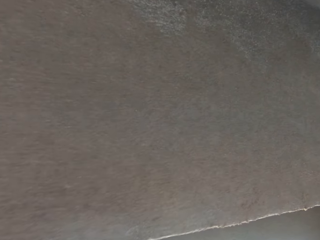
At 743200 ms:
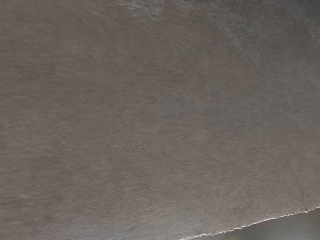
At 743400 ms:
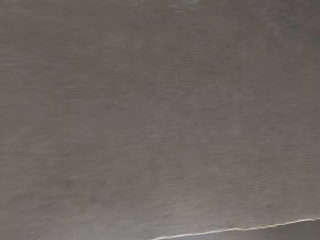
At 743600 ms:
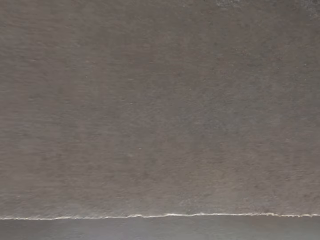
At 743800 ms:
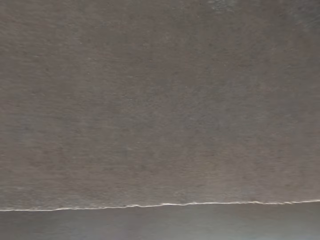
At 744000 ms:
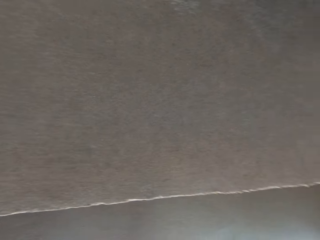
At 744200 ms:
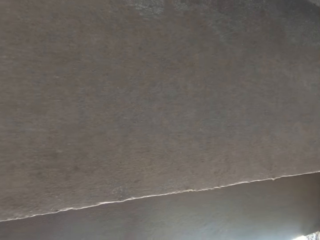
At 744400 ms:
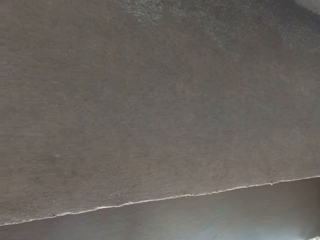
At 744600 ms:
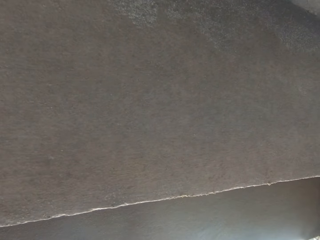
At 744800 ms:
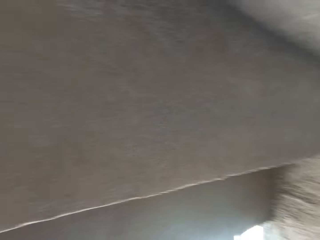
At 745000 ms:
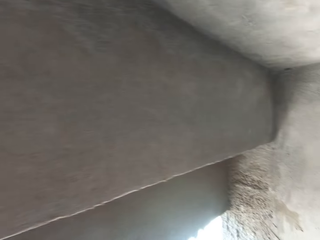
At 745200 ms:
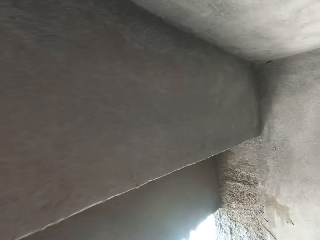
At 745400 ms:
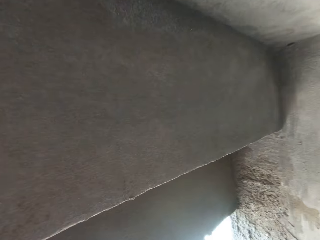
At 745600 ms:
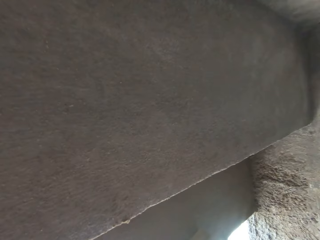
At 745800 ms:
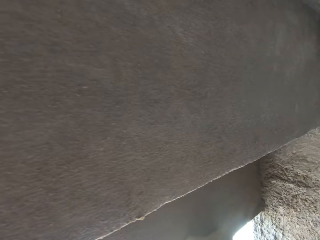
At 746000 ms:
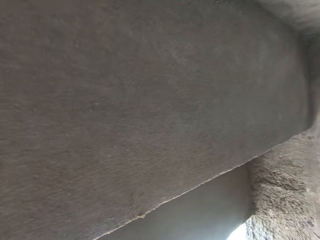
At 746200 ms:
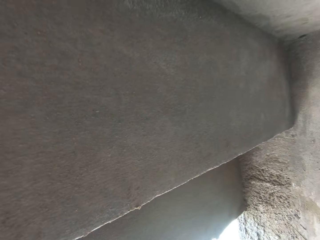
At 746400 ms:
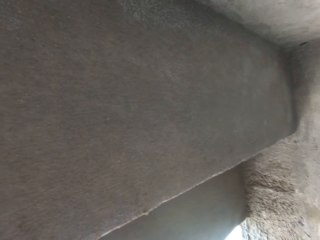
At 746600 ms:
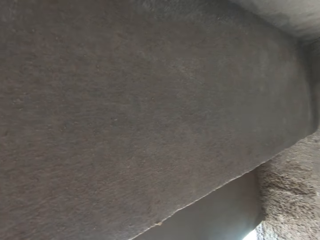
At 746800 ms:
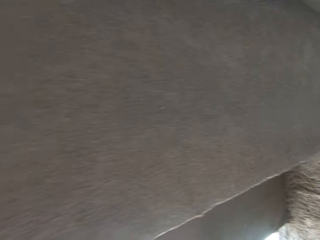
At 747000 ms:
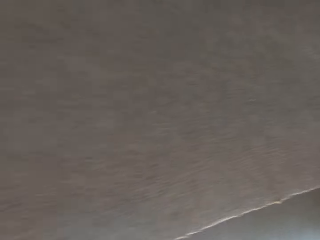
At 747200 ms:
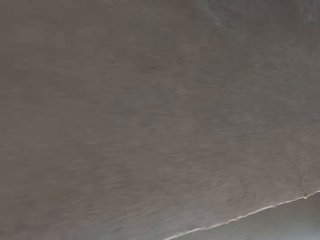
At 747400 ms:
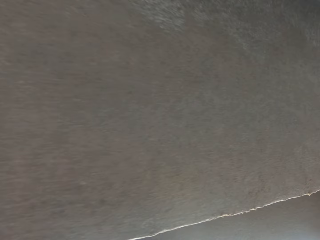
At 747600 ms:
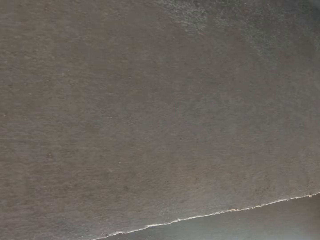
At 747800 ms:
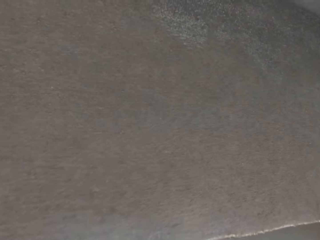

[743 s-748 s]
The camera wearer rubs the wall with the foam in his right hand.

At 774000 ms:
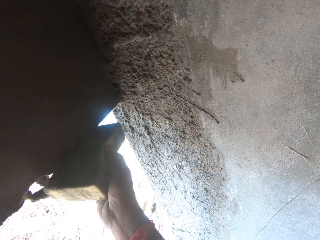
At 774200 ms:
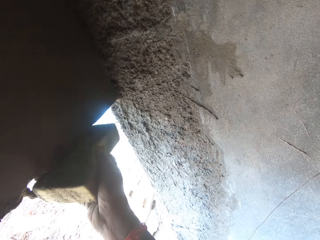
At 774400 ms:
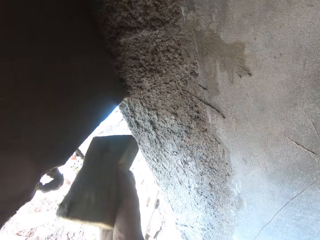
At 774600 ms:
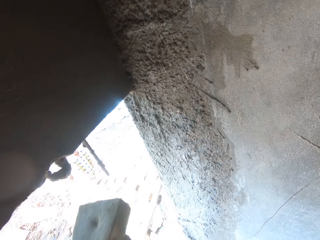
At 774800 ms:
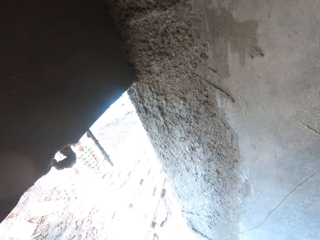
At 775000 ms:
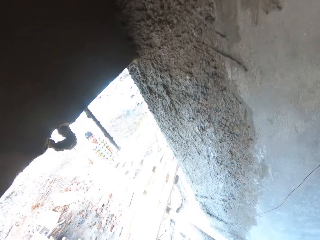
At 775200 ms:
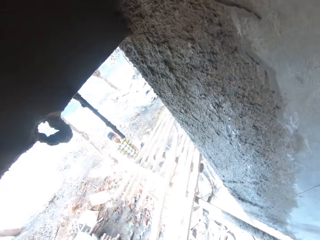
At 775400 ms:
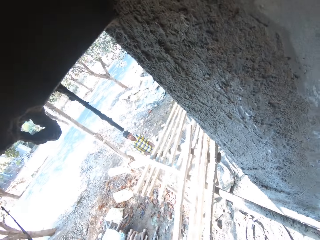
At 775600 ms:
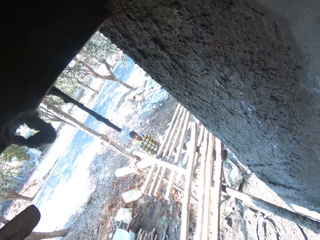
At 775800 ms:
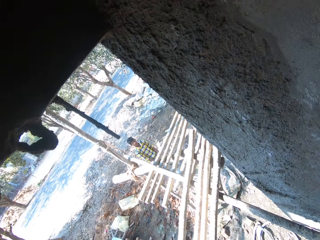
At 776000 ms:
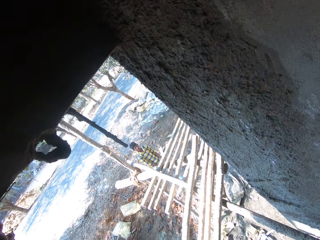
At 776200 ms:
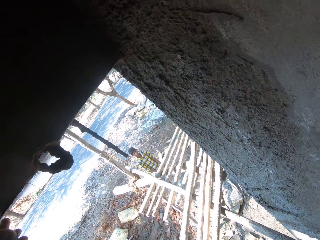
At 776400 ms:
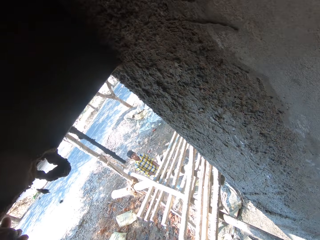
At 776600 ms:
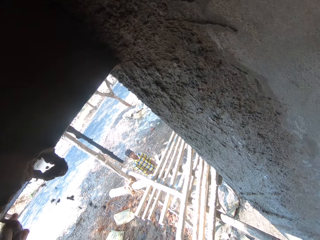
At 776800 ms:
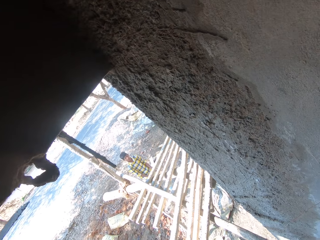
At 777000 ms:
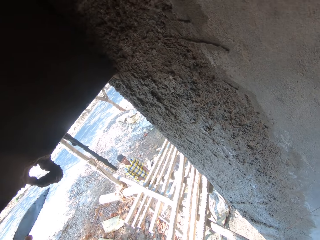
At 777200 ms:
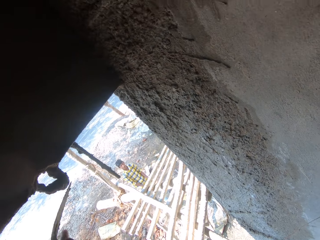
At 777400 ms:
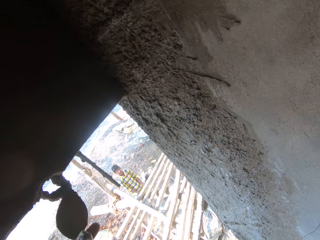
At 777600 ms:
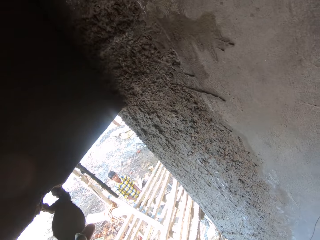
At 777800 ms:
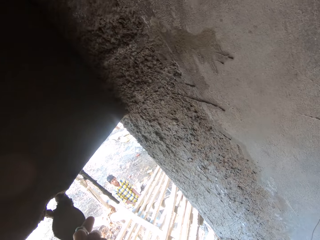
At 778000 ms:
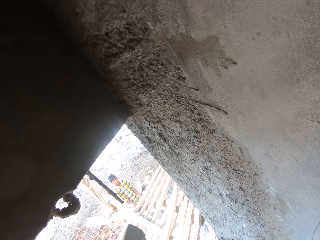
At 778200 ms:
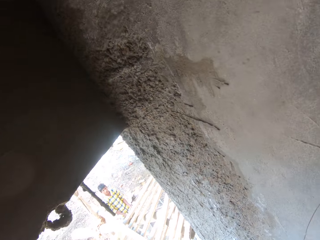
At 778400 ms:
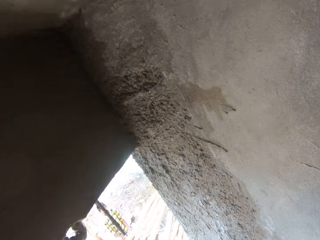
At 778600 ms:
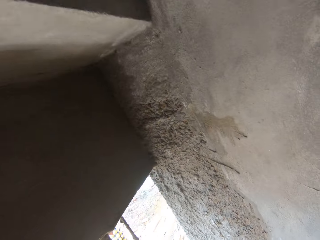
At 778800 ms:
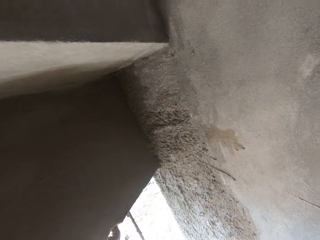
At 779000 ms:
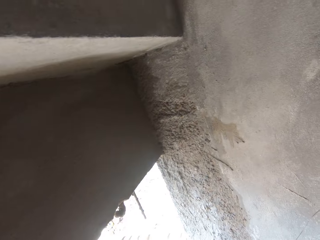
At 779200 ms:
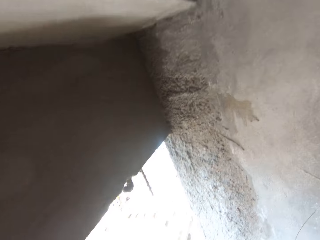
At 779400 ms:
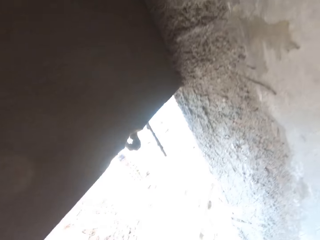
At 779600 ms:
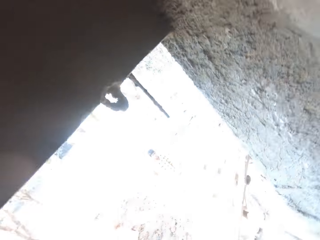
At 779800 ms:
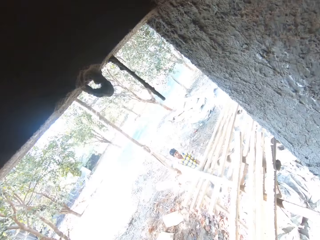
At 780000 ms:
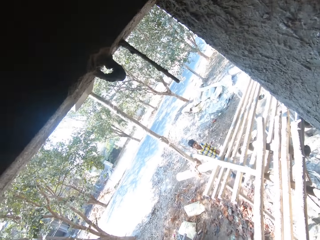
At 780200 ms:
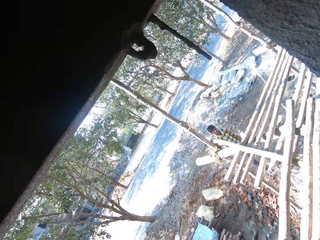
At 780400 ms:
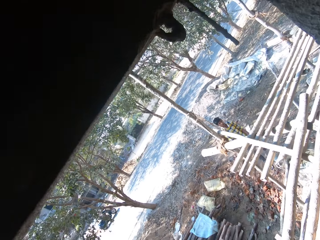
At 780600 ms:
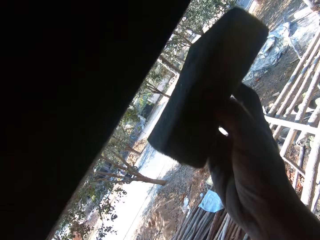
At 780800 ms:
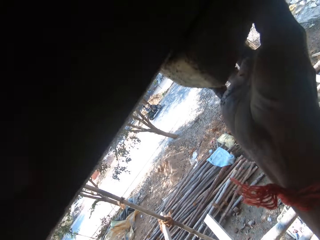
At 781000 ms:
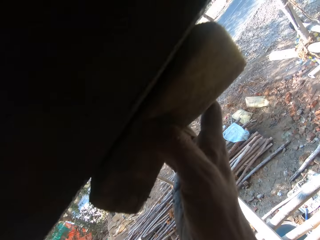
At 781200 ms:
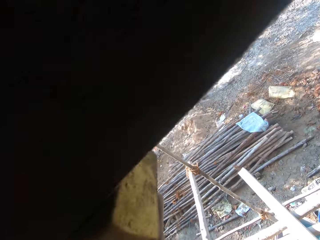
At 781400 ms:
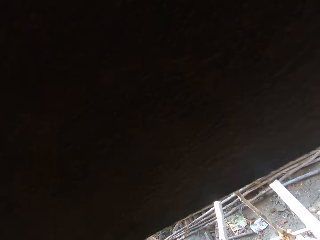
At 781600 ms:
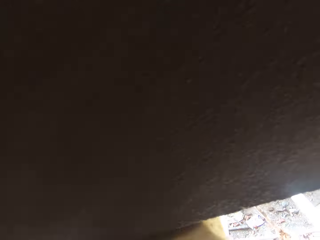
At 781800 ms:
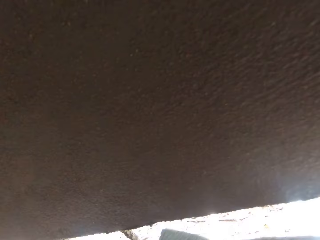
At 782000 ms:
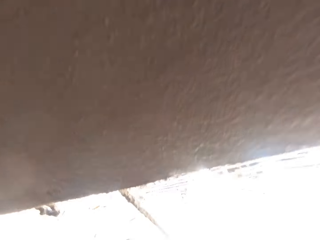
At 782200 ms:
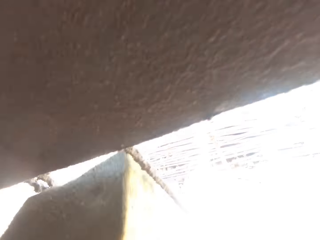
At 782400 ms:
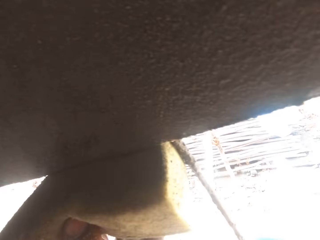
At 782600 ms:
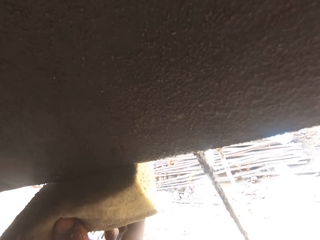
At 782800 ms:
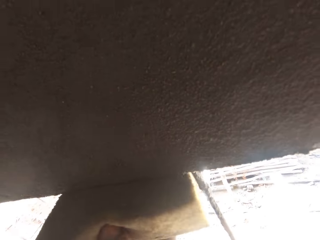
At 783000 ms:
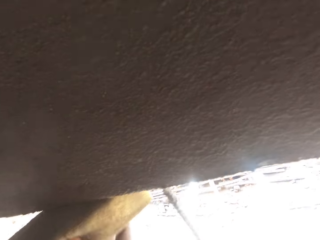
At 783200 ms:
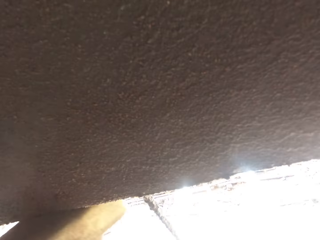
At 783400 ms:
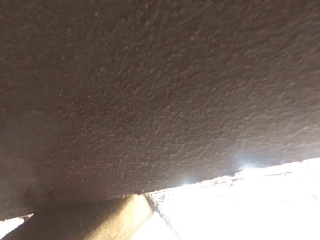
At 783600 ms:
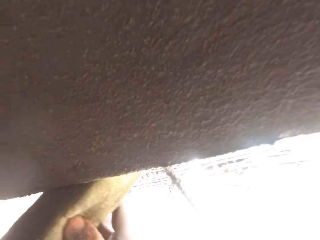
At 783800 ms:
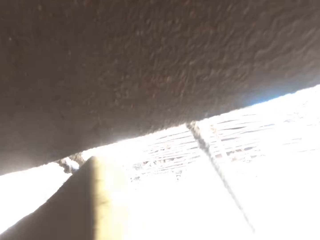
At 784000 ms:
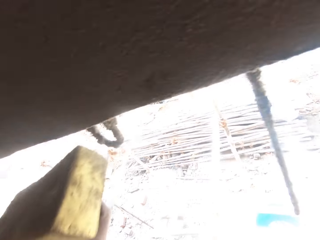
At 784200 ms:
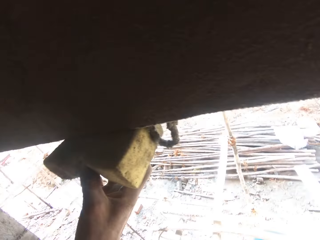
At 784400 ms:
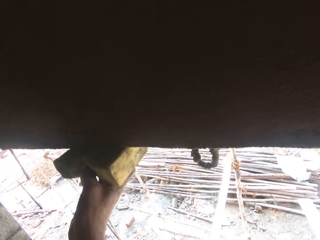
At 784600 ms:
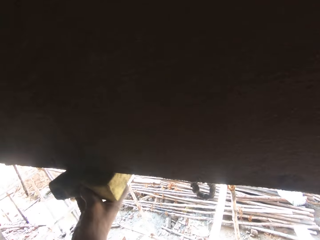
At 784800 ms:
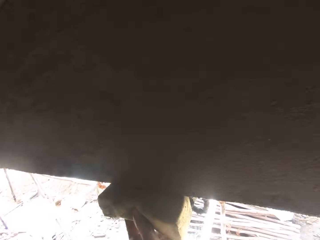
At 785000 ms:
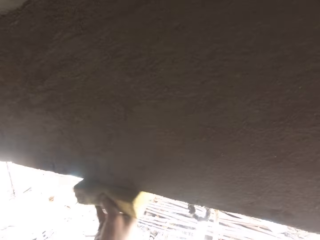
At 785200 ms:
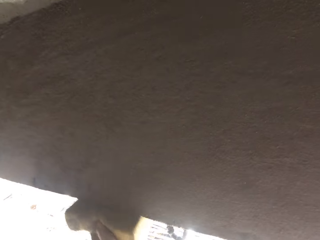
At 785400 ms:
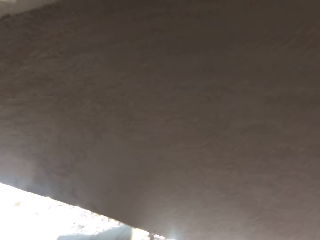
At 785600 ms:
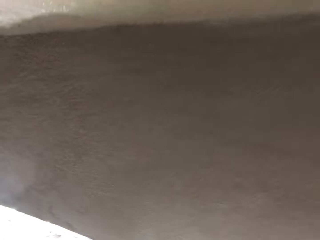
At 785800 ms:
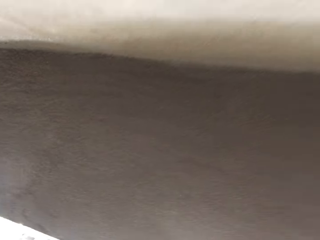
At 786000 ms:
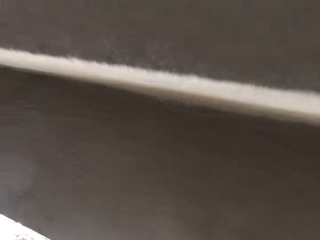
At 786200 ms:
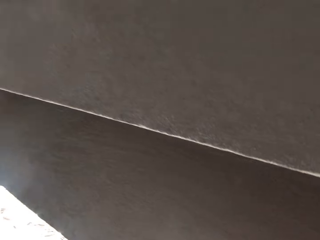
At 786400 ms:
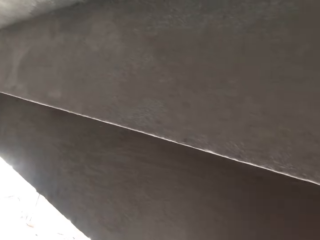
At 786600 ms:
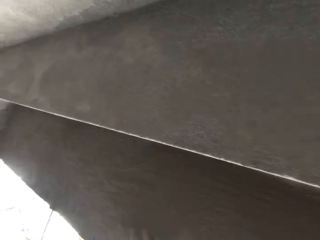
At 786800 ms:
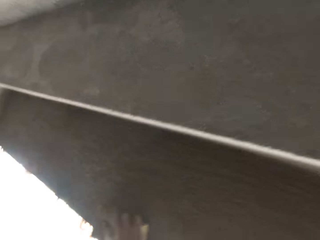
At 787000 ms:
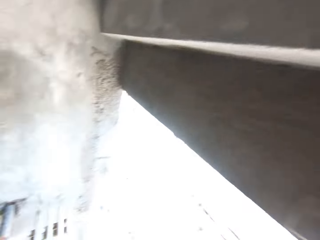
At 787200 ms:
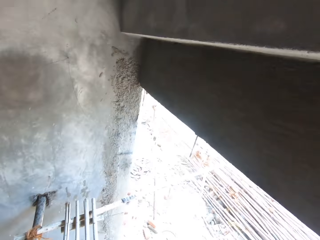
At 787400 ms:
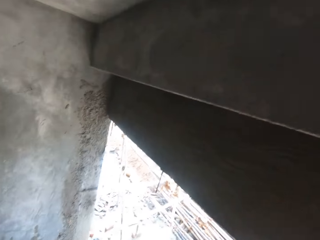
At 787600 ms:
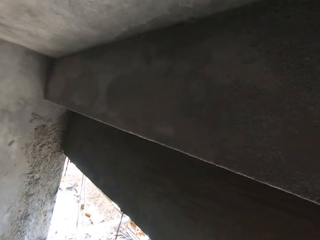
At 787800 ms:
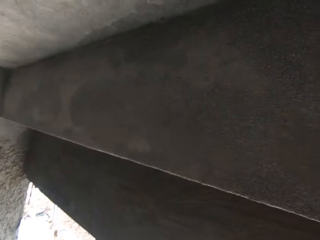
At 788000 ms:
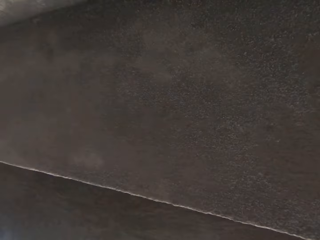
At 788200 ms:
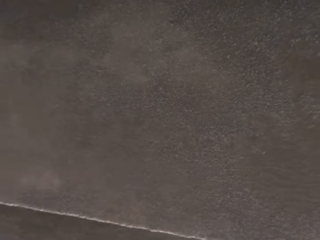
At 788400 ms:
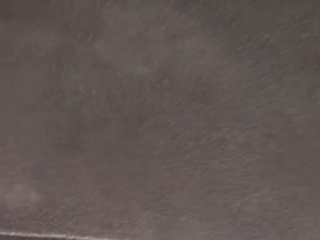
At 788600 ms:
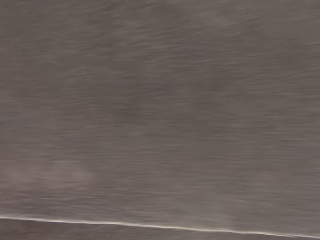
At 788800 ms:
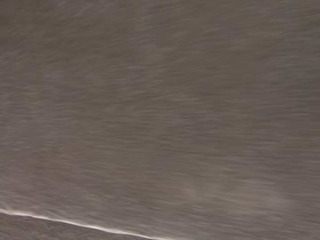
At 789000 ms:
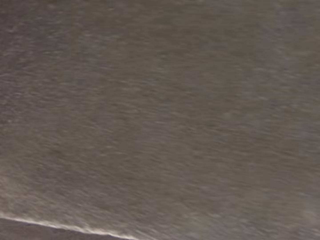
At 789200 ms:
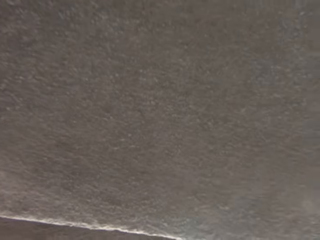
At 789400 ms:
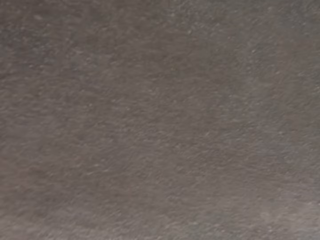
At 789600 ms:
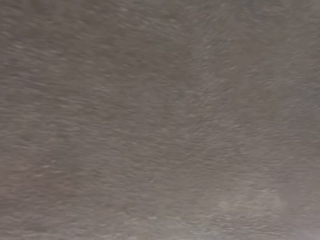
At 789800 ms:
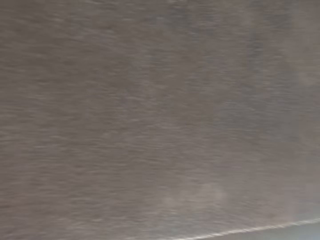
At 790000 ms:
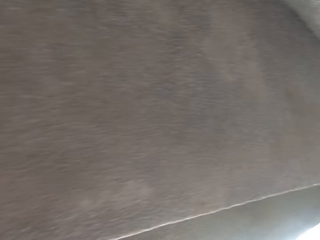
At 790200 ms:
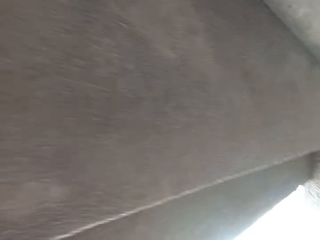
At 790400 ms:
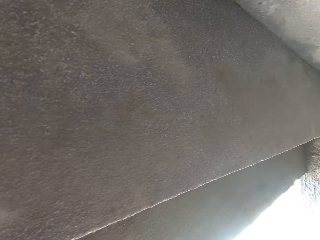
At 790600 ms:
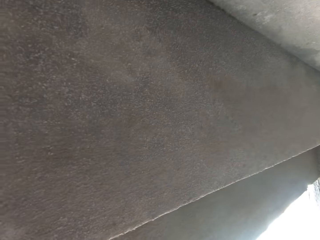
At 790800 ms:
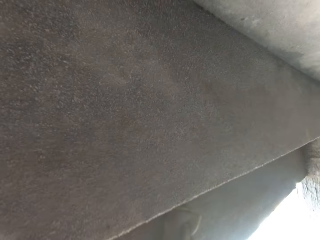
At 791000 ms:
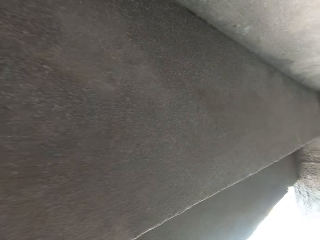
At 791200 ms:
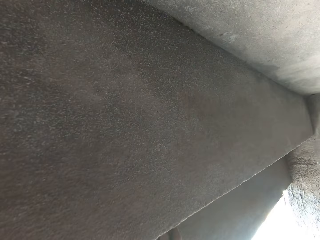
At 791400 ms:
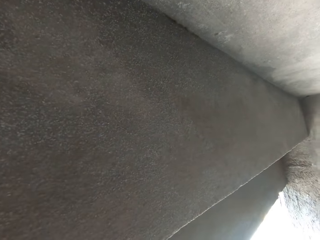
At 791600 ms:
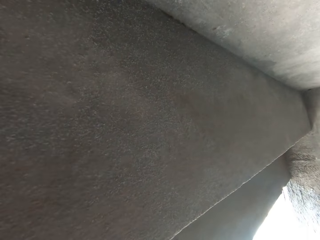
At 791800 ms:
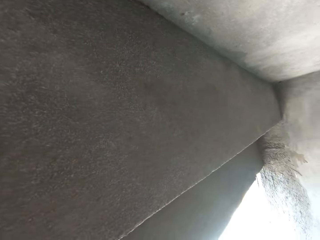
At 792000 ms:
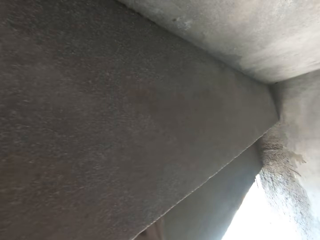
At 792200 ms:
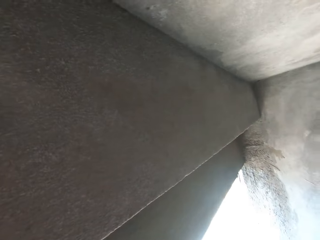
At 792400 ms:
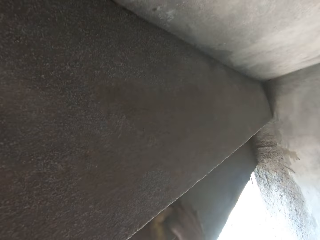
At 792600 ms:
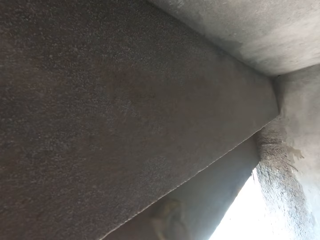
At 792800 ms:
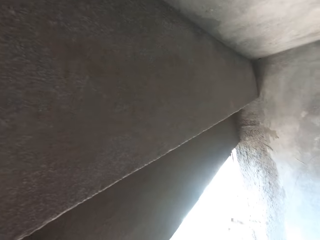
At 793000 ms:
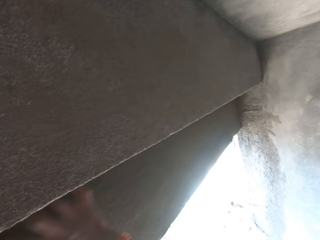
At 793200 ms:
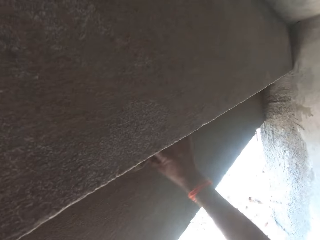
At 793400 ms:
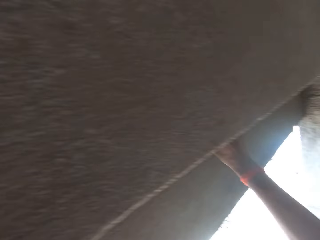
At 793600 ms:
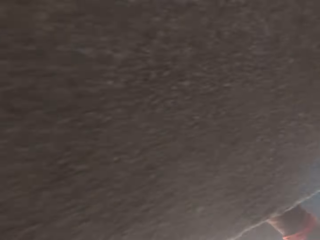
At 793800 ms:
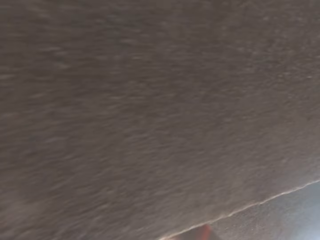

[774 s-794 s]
The camera wearer scrapes cement from the wall with the trowel in his left hand. He scrapes cement from an iron on the wall with the trowel in his left hand. He rubs the wall with the foam in his right hand.
